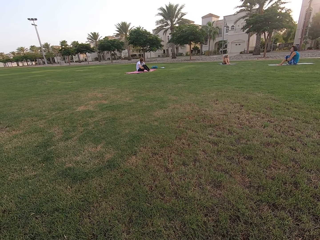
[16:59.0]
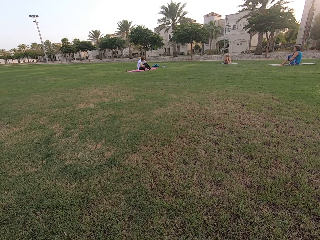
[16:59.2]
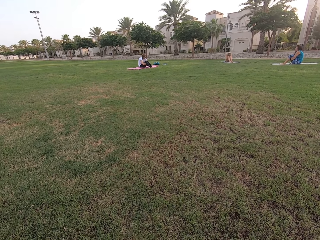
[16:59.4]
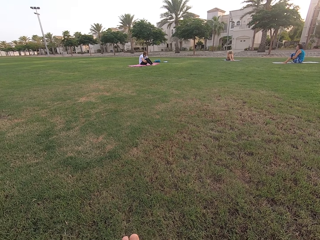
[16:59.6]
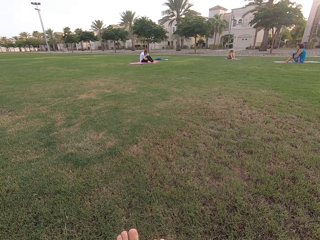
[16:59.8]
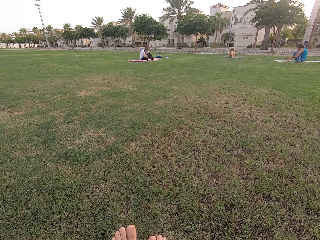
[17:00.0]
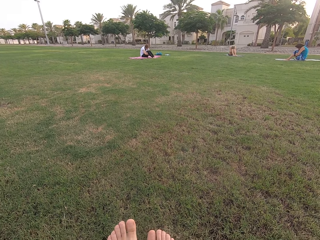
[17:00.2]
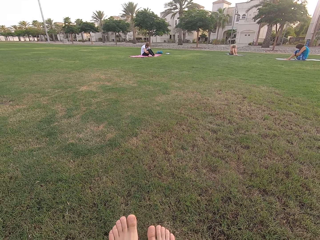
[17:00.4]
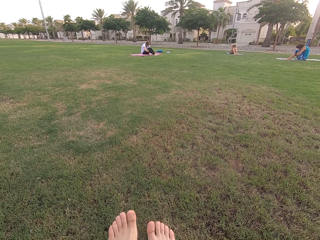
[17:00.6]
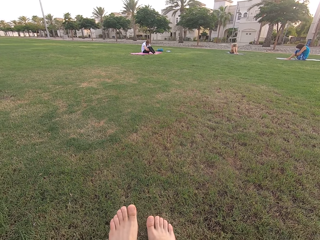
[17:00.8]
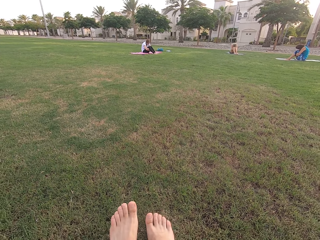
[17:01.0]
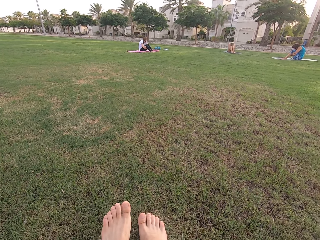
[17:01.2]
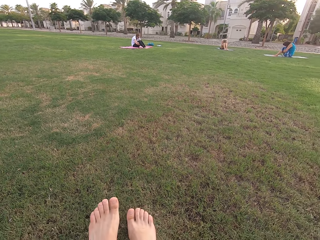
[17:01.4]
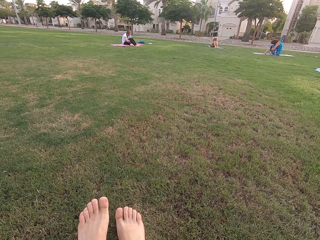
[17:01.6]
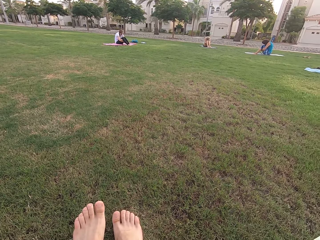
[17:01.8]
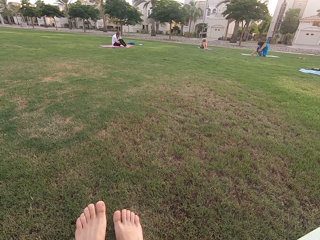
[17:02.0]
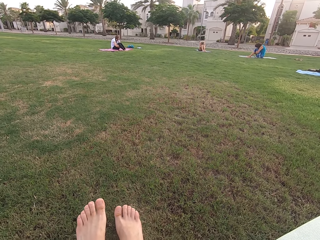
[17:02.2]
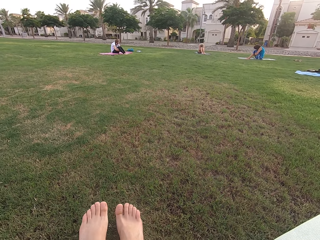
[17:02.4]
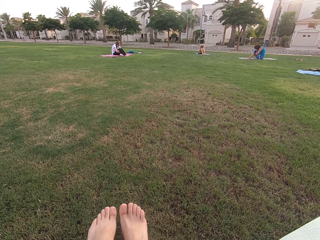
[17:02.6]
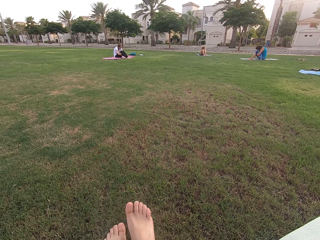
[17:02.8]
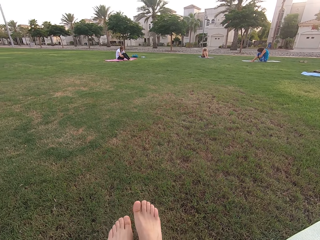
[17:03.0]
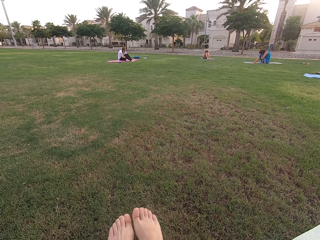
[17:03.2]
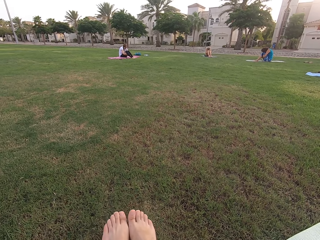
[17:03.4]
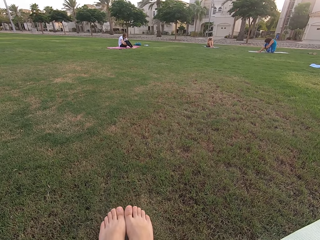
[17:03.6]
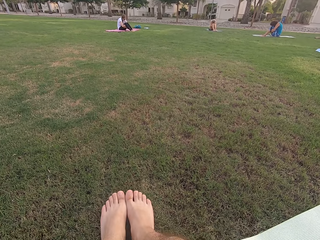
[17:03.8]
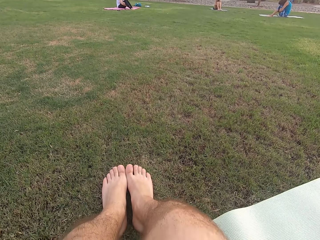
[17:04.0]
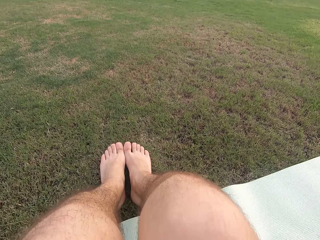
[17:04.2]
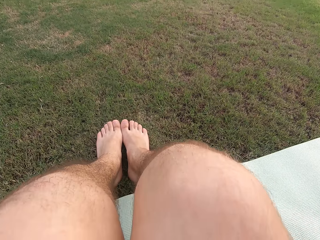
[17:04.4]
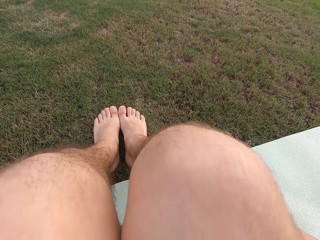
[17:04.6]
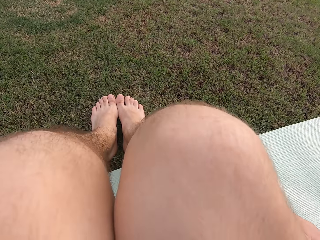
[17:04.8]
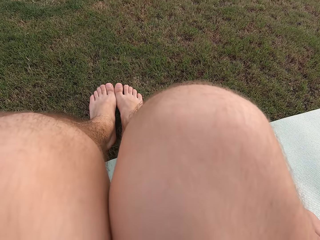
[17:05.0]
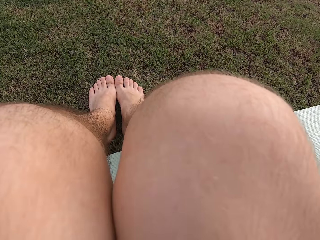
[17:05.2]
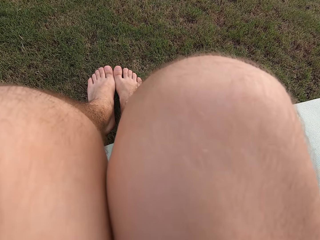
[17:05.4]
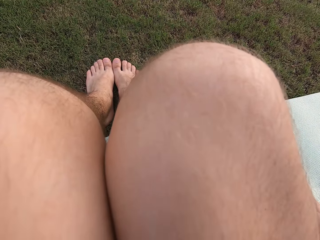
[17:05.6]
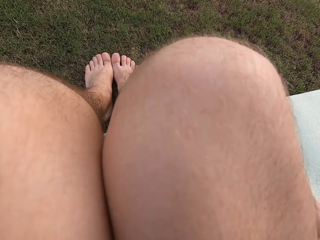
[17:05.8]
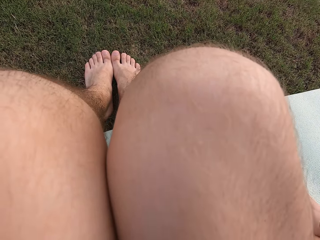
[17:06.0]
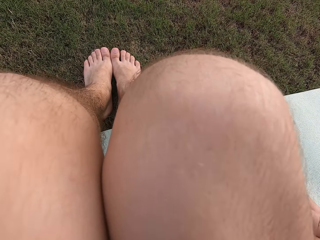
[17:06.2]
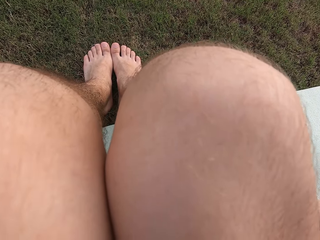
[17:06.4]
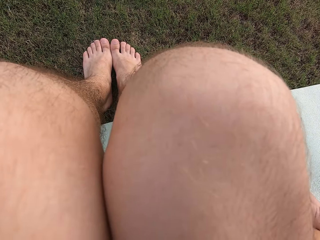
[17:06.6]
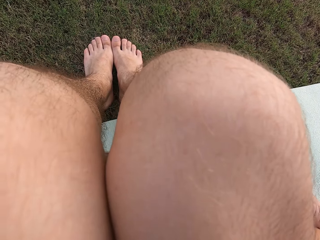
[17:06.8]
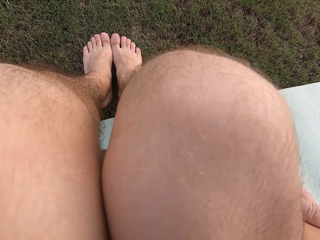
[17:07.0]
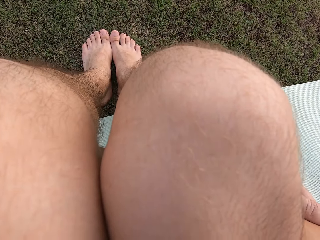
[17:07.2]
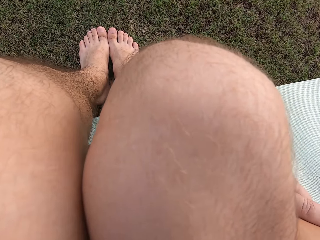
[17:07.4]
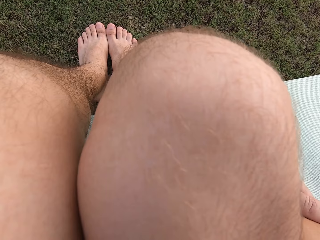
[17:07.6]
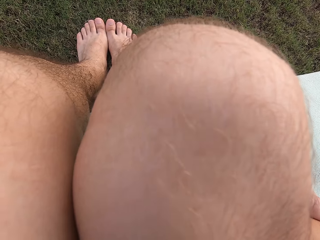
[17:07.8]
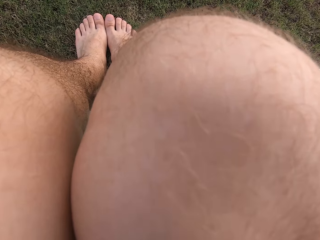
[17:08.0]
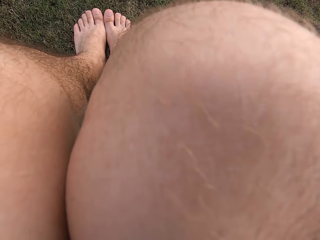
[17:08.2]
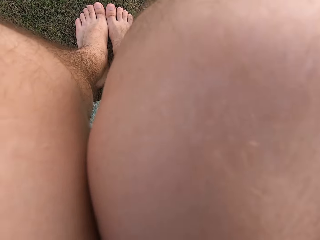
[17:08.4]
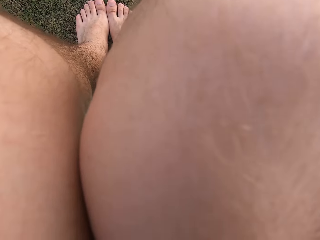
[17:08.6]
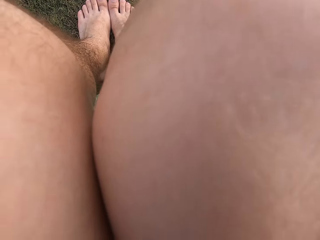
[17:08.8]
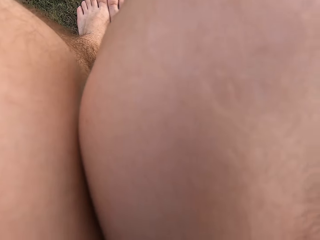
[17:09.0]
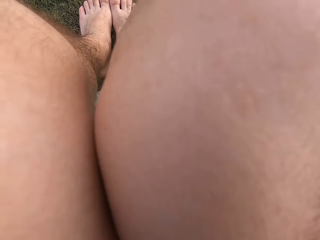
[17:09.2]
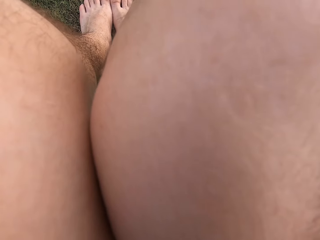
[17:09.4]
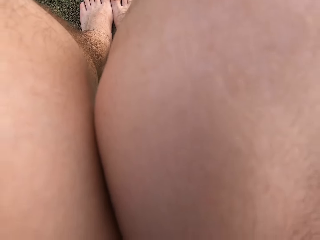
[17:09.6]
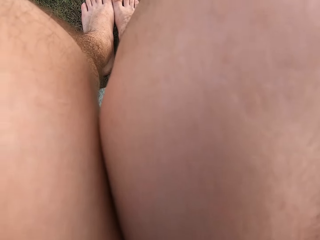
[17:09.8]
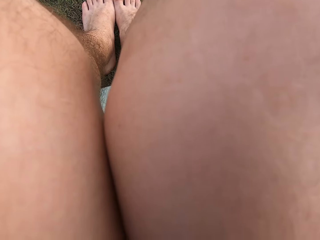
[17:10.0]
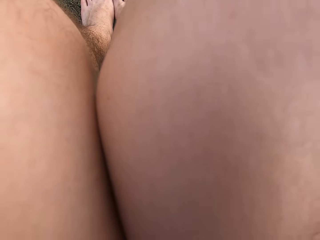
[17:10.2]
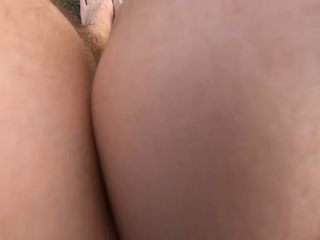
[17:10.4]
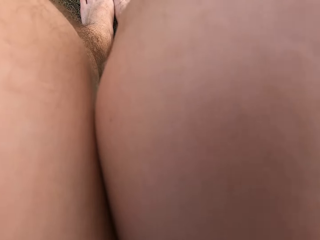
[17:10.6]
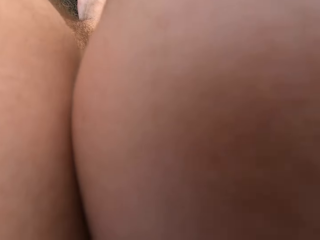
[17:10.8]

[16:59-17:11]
The camera wearer sits on the ground.

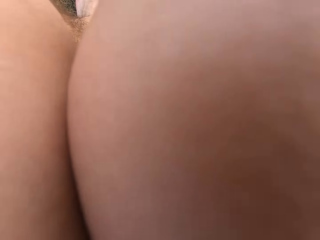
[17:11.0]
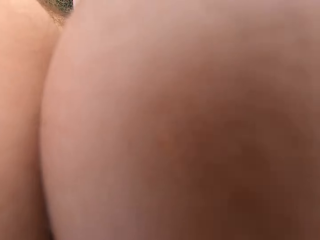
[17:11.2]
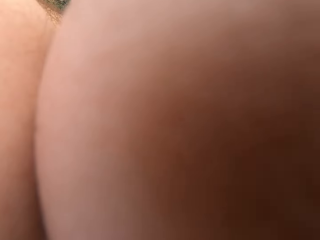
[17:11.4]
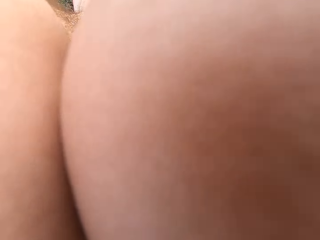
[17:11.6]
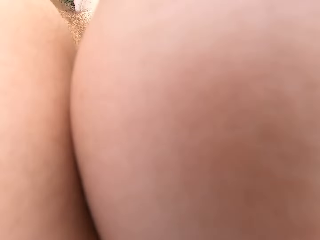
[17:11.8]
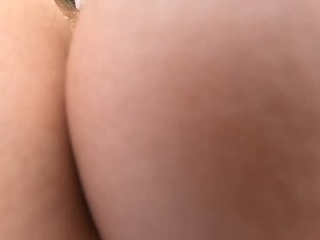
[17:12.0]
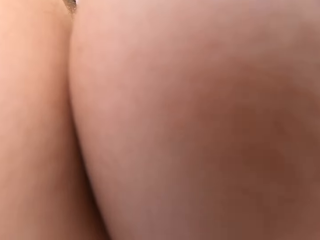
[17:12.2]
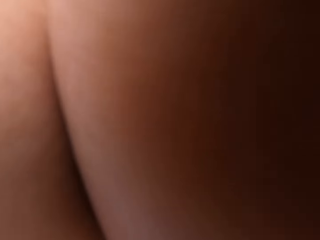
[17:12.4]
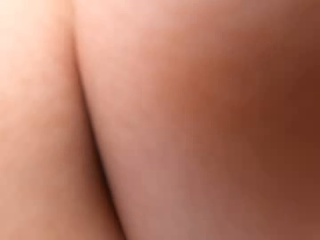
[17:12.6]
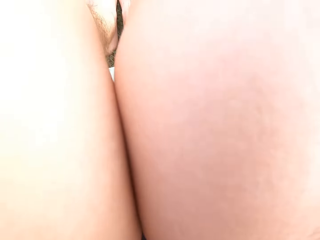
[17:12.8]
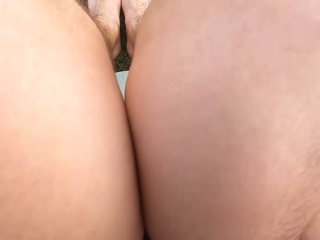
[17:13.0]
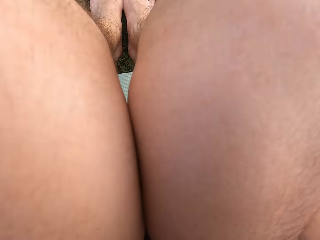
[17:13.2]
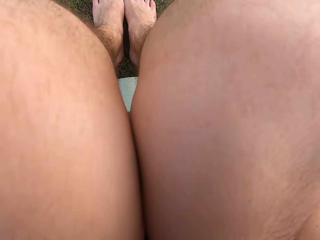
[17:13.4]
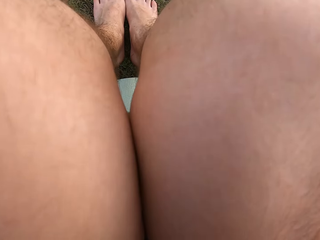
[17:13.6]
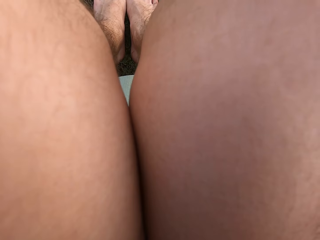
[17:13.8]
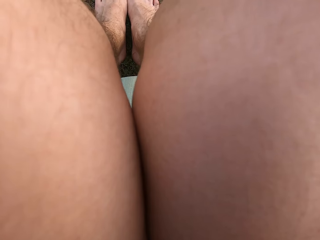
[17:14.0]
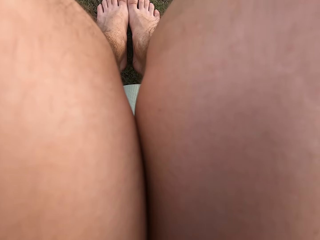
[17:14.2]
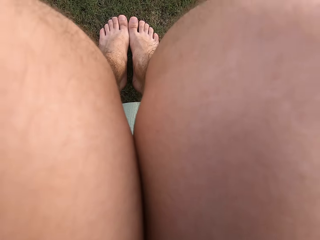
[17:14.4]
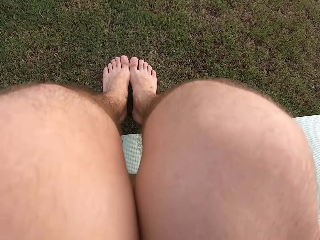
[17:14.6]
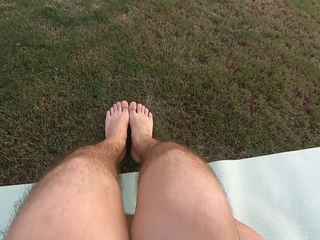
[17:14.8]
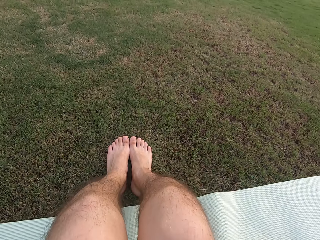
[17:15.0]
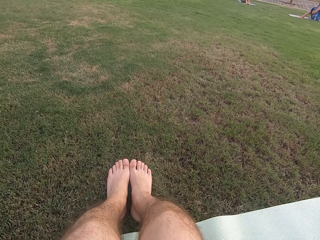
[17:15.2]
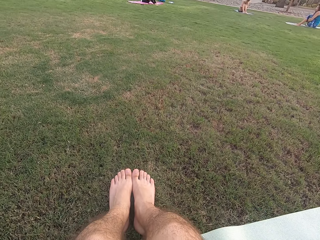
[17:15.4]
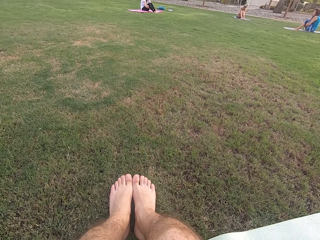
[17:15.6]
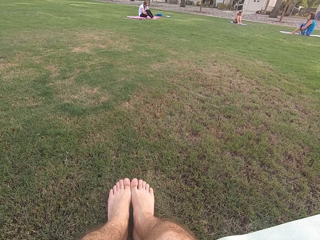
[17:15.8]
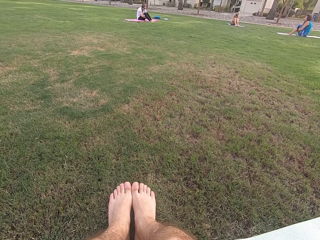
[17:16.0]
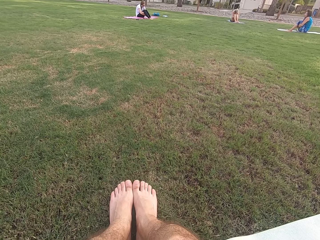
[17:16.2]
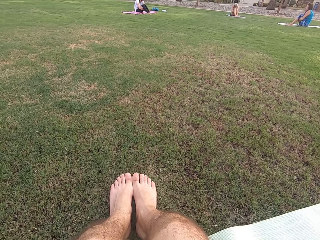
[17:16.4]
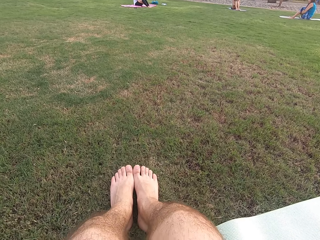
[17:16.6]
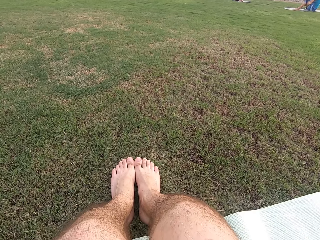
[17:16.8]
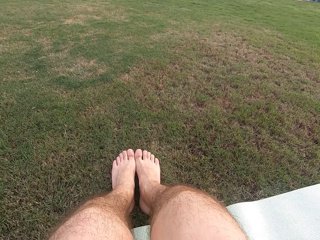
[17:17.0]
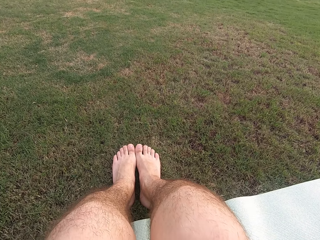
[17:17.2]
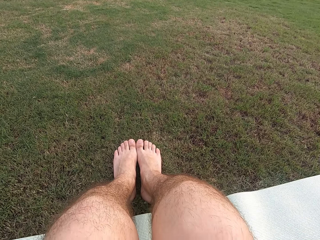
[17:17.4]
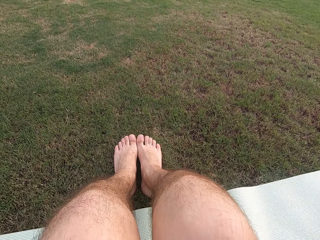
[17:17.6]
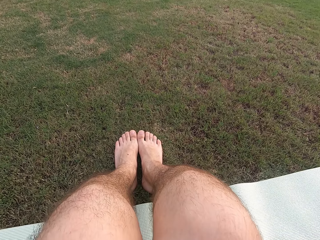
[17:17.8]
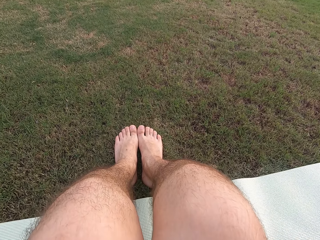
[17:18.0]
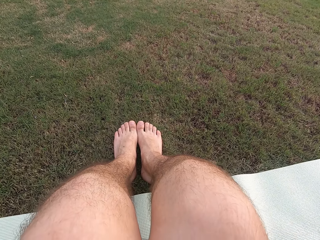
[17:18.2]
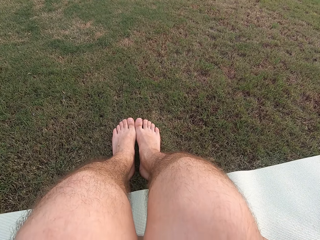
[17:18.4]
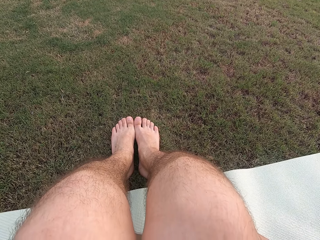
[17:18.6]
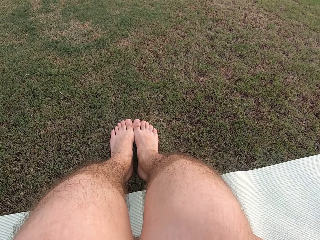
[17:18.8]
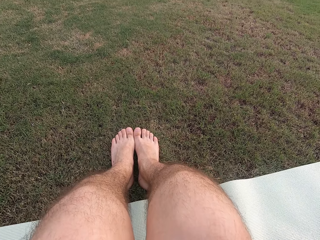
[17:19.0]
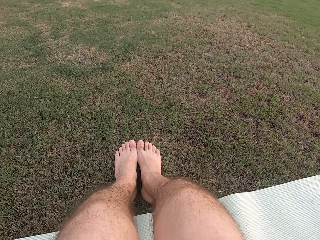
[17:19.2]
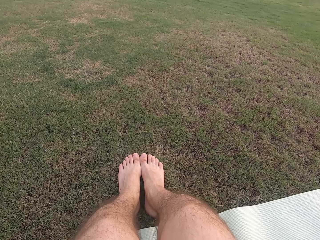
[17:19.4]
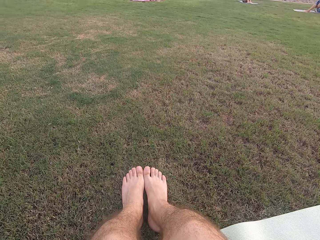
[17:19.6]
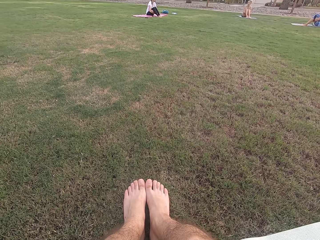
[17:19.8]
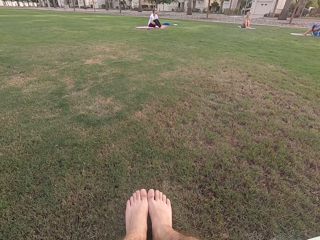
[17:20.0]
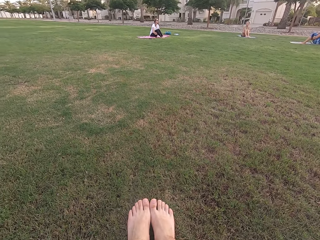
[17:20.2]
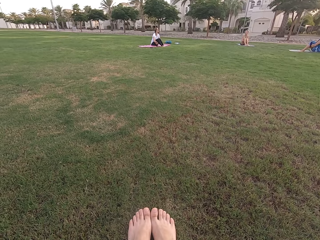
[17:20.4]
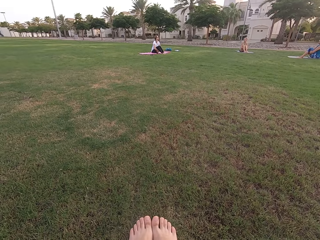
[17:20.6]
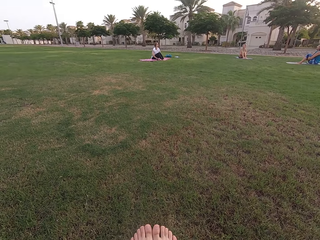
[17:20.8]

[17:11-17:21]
Three women sit on the ground. The camera wearer sits on the ground. The three women sit on the ground.
